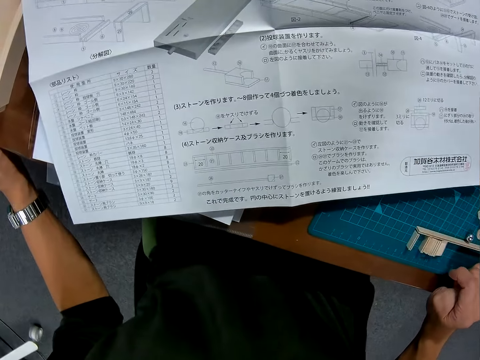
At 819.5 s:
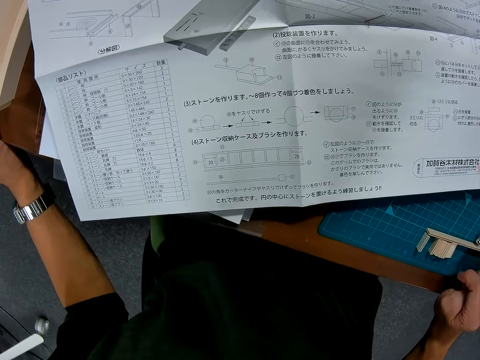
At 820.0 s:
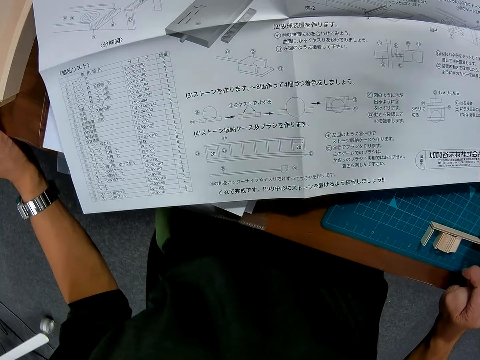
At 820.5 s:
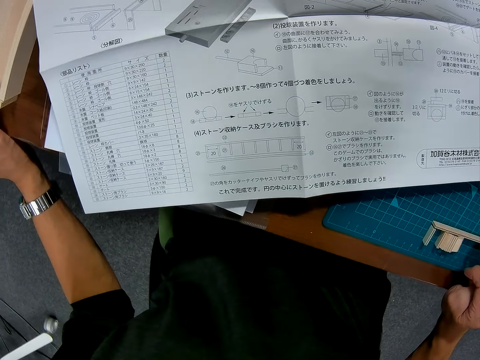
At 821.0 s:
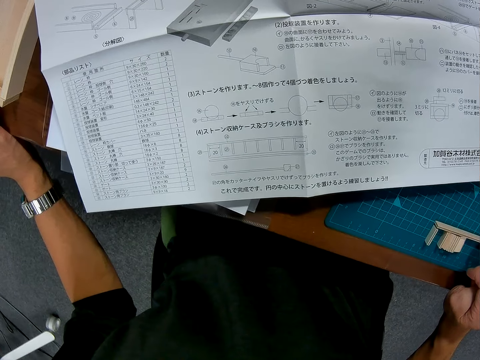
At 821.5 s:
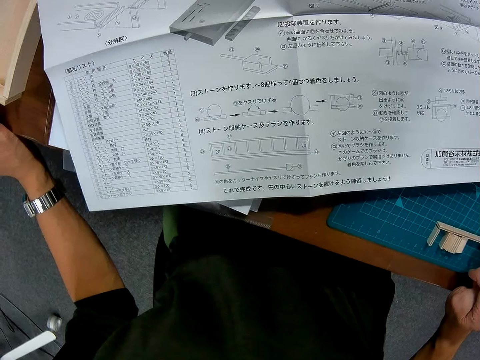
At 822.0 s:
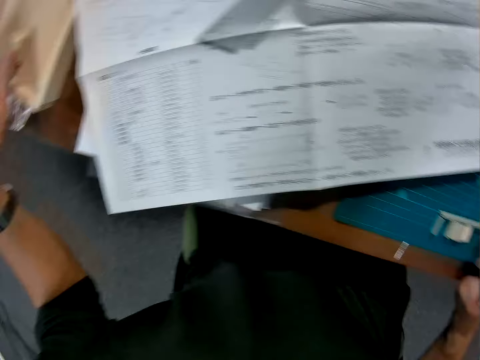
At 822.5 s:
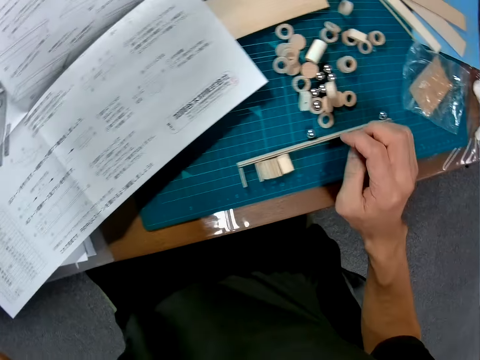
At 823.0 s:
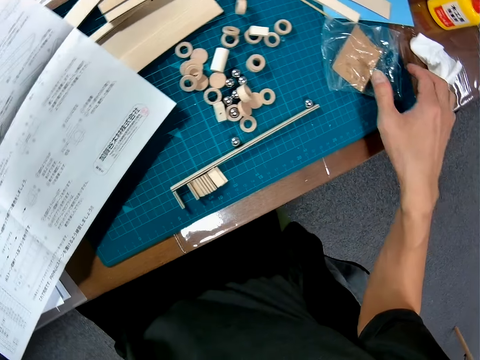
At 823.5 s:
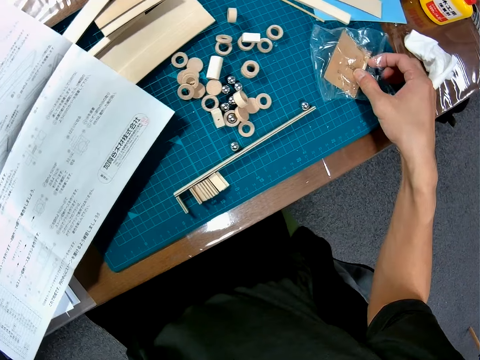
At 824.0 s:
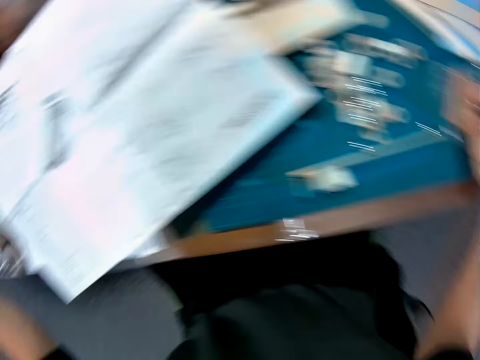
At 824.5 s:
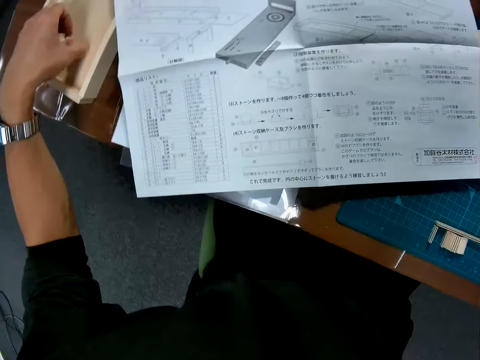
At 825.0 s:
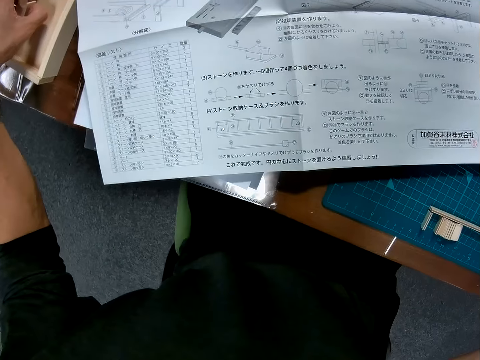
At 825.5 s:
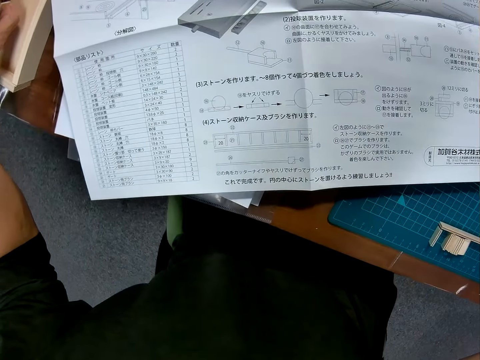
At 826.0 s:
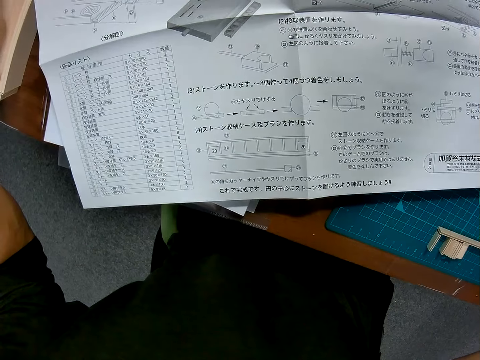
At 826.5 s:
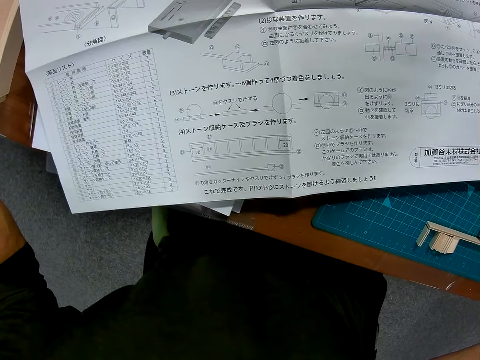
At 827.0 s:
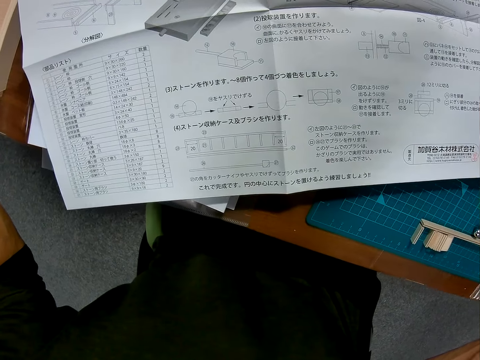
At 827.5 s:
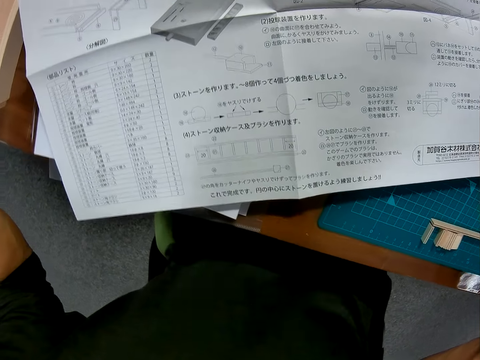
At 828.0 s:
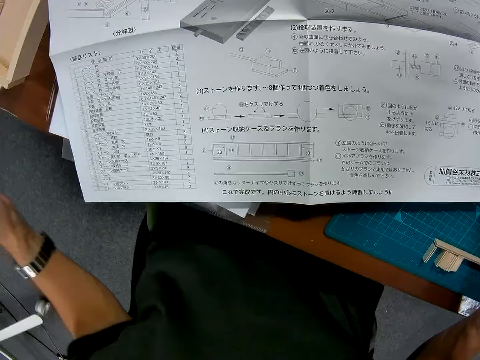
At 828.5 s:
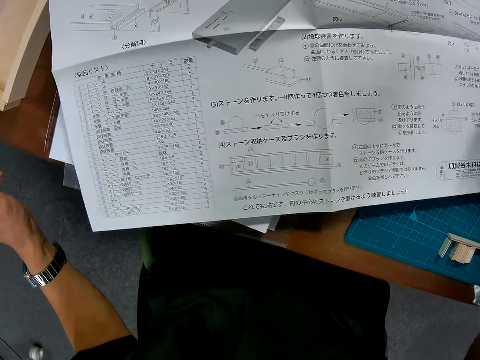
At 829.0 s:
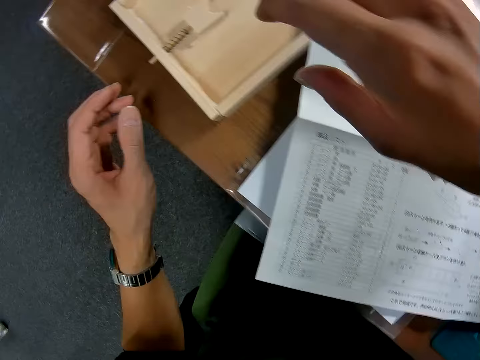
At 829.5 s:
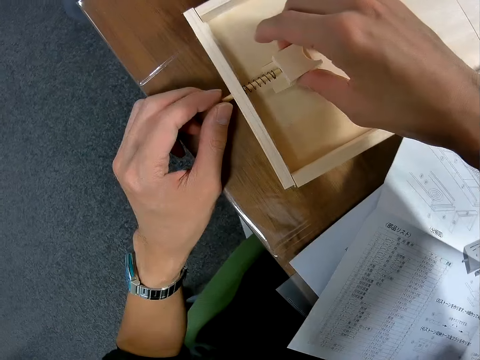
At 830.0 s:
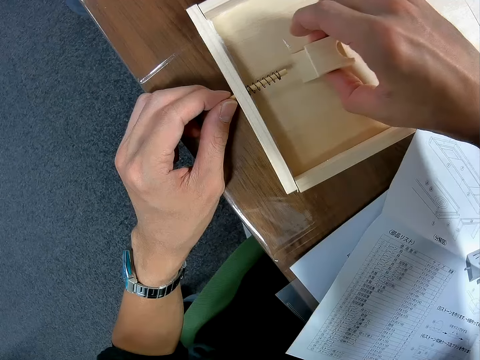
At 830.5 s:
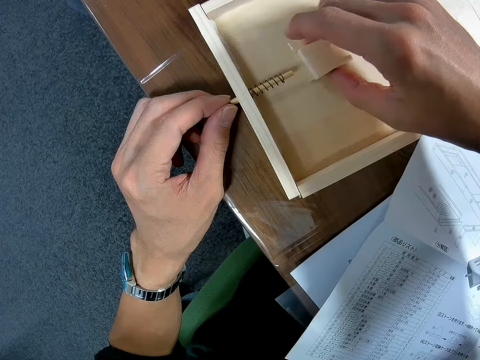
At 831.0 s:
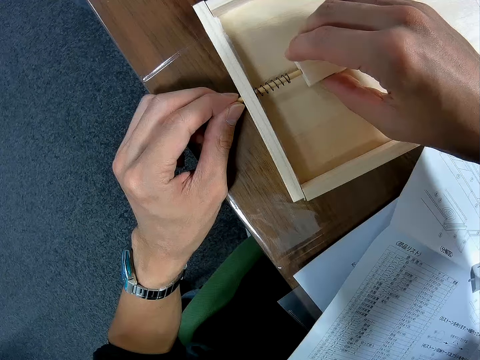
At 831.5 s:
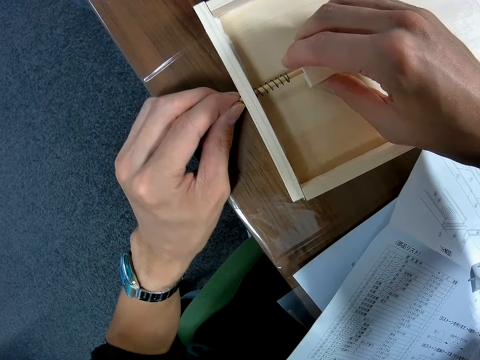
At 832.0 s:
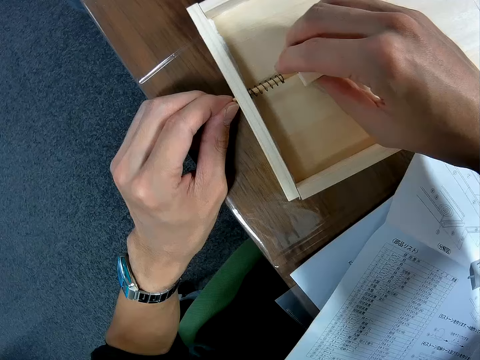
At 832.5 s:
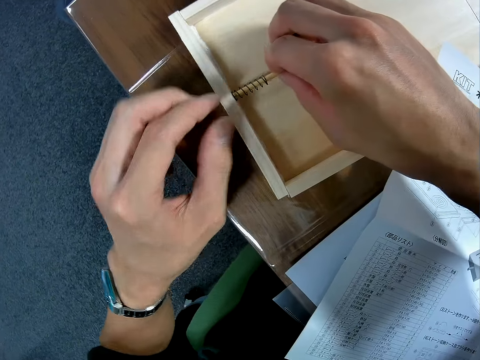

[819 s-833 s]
The camera wearer places his hand on the mat. He touches the nylon on the table. He adjusts a wooden craft on a wood on the table. He holds a wood puck.

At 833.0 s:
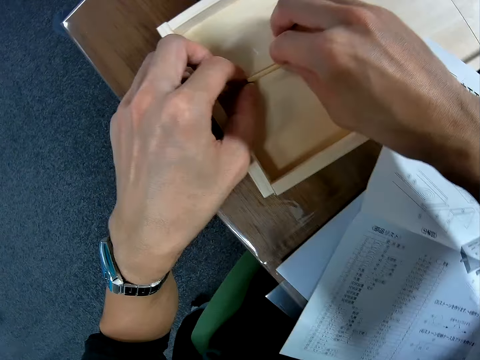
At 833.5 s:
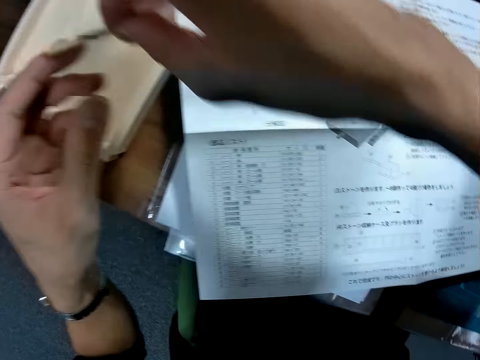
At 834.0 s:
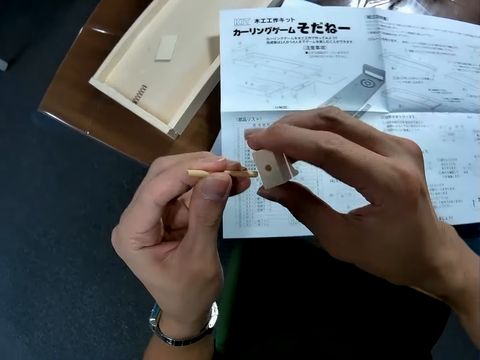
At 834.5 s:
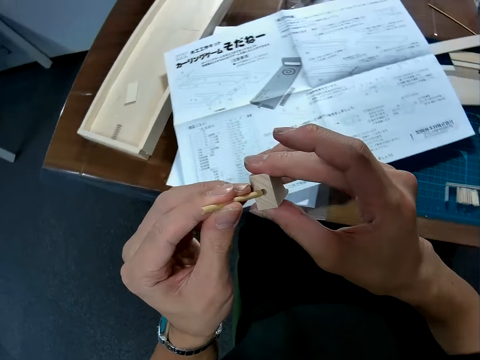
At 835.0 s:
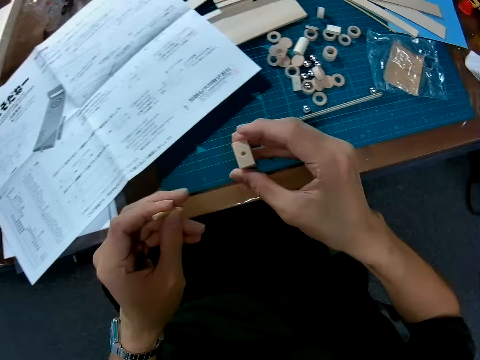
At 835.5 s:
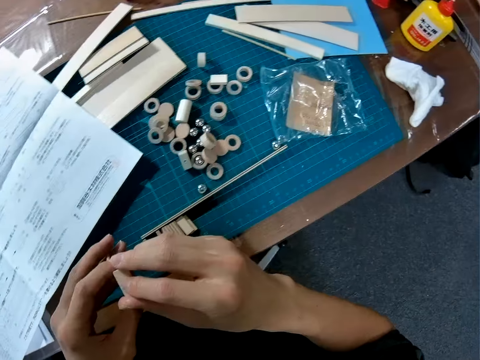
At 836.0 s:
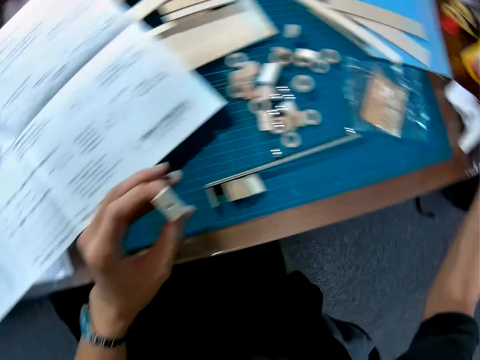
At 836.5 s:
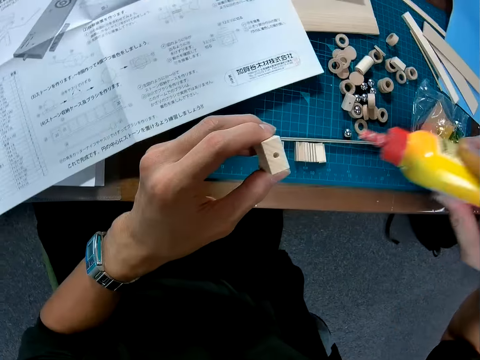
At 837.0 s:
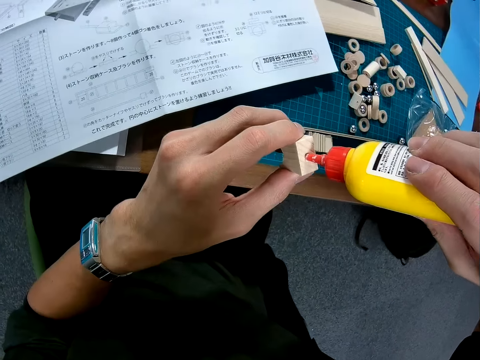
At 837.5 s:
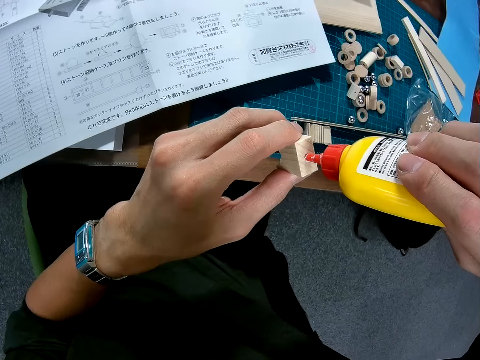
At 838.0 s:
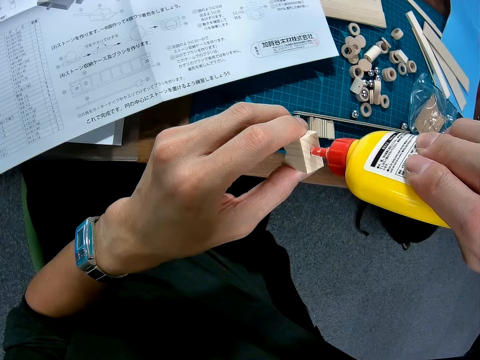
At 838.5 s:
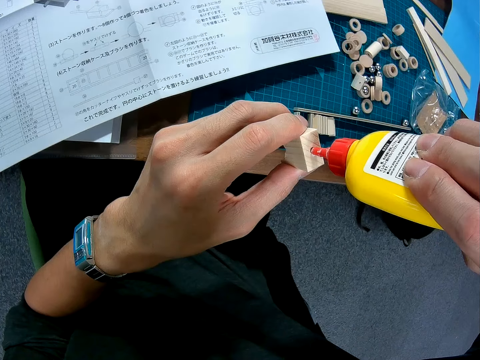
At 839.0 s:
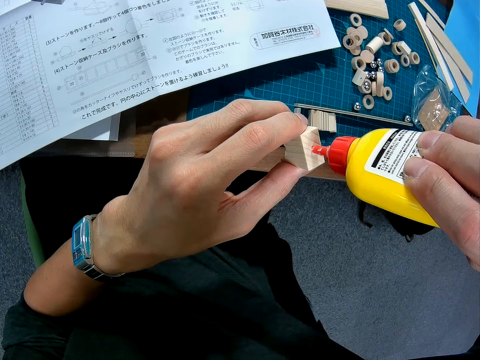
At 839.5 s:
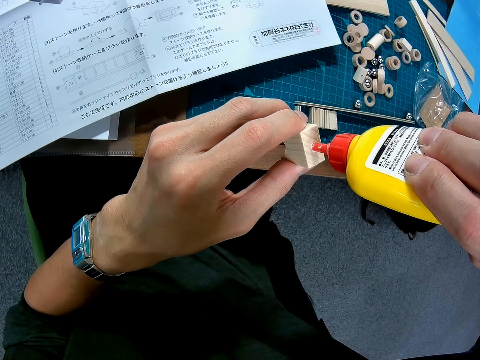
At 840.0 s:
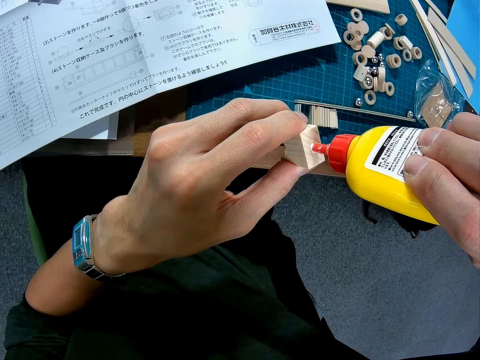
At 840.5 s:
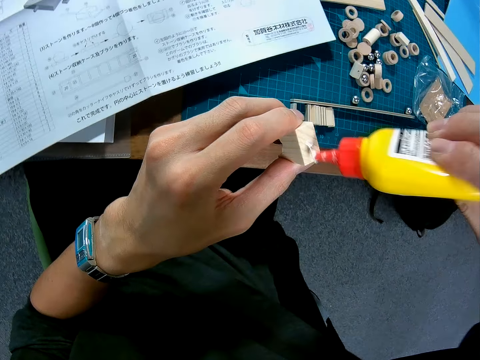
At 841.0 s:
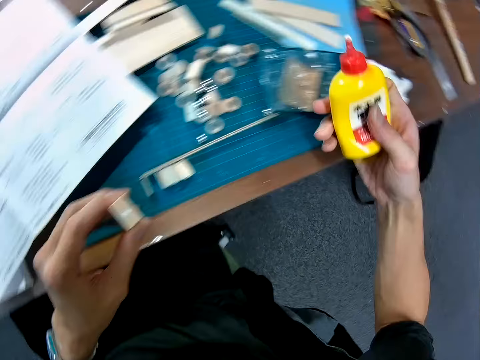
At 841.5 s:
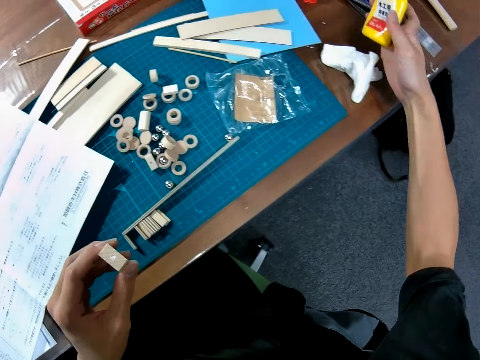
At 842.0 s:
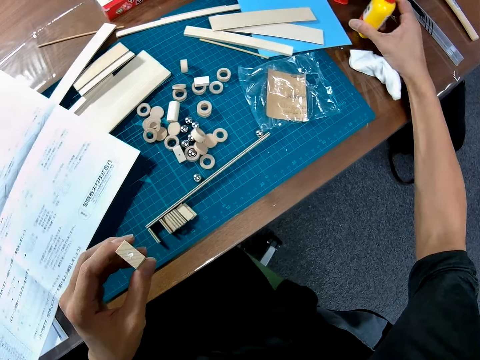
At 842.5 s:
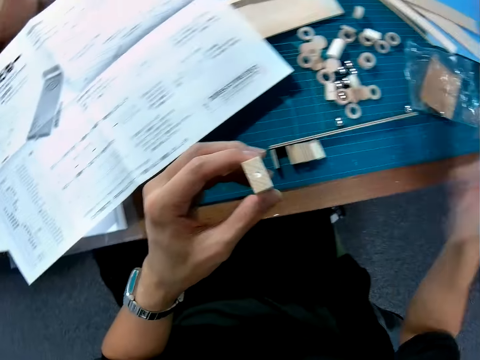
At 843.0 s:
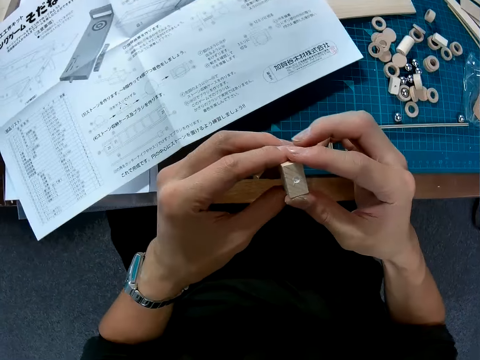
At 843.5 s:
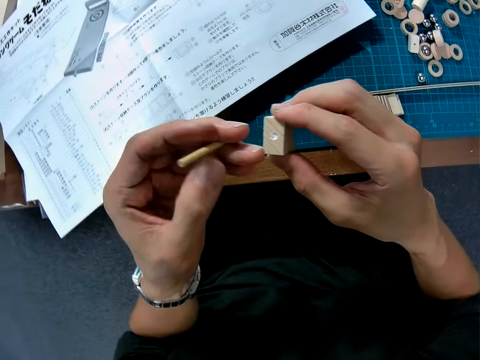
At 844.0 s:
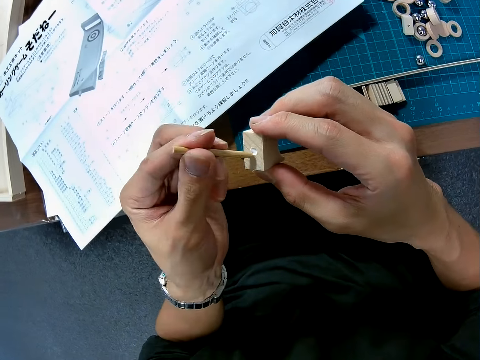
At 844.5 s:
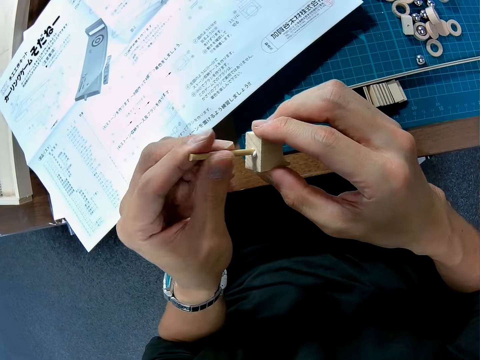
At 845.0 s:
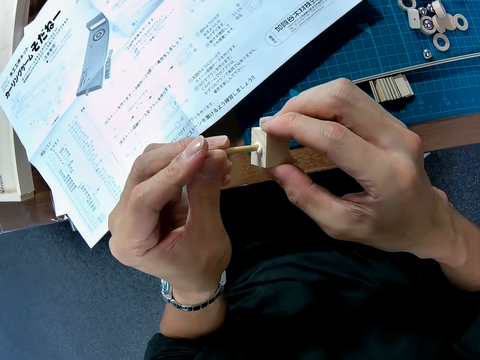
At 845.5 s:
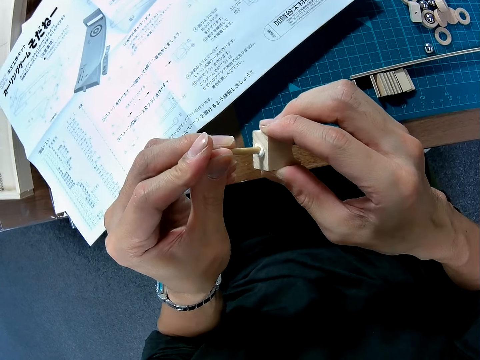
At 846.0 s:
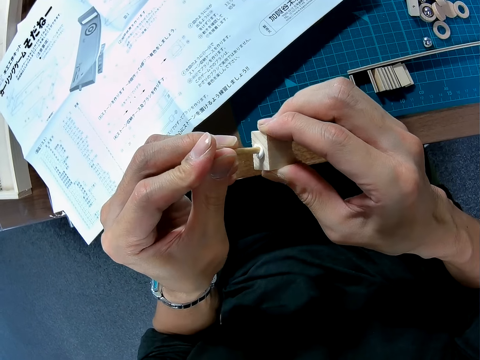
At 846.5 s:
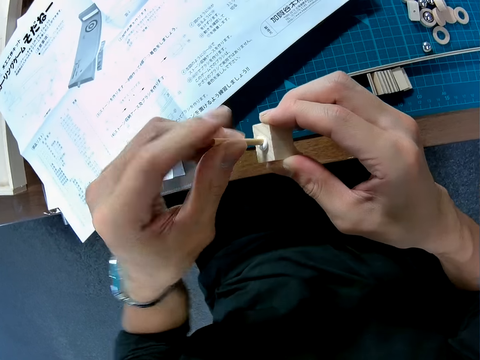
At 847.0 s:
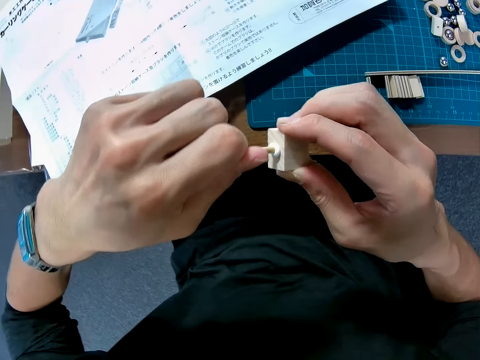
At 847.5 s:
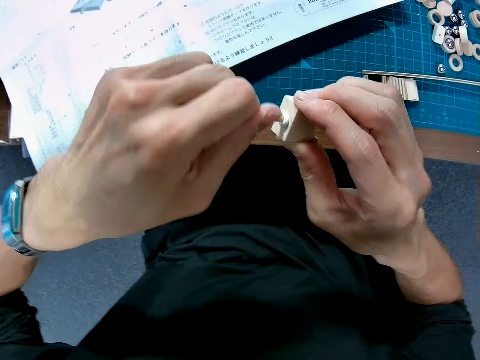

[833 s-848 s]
The camera wearer picks up the wooden craft on the table. He picks up a piece of wood on the wood on the table. He puts a wood puck stick to the wood puck. He picks up a bottle of glue on the table. He applies glue to the hole in the wooden craft in his hand. He drops the bottle of glue on the table. He attaches the wood puck stick to the square wood puck.
